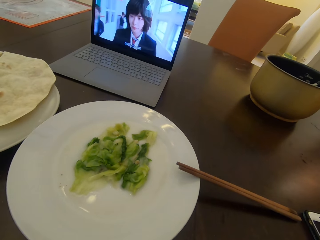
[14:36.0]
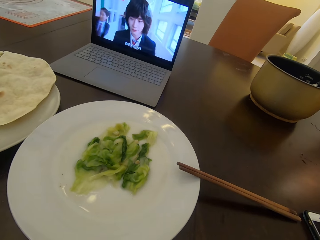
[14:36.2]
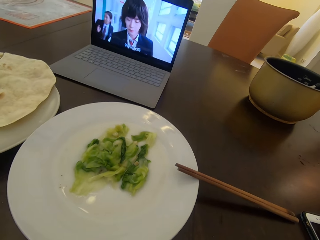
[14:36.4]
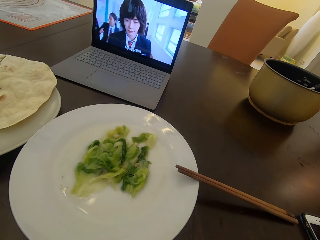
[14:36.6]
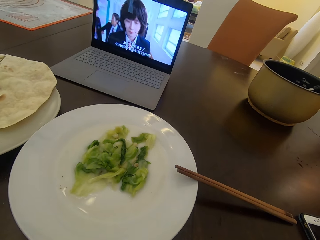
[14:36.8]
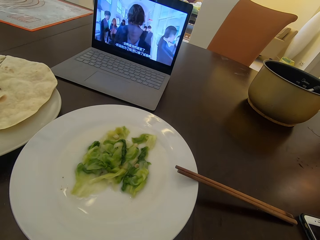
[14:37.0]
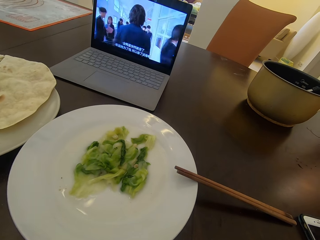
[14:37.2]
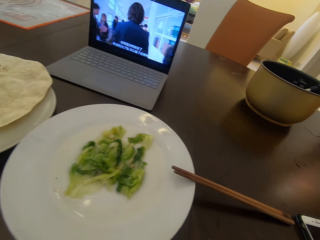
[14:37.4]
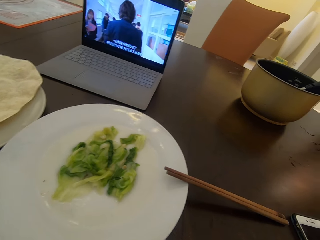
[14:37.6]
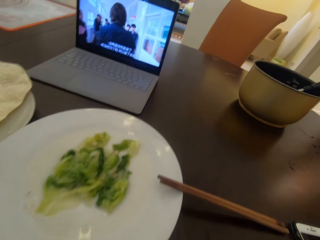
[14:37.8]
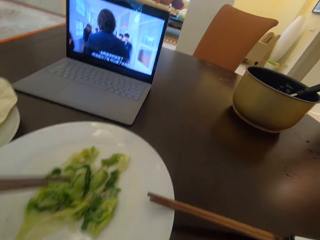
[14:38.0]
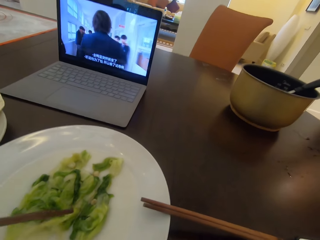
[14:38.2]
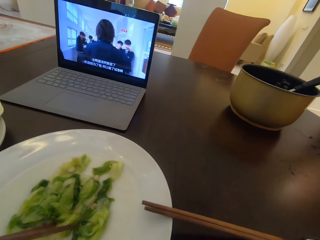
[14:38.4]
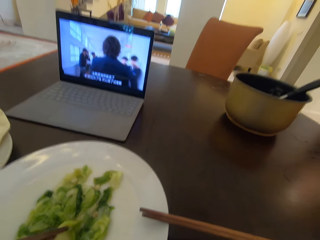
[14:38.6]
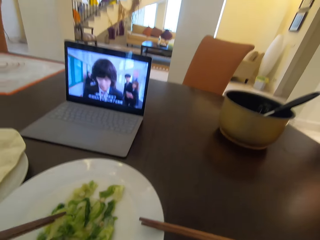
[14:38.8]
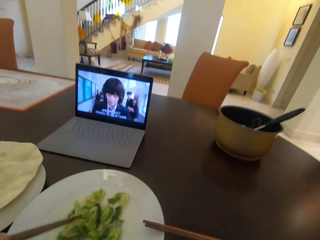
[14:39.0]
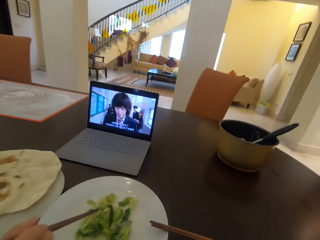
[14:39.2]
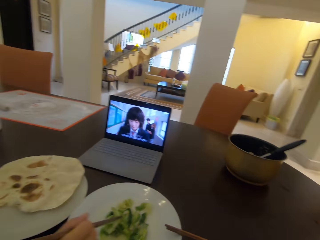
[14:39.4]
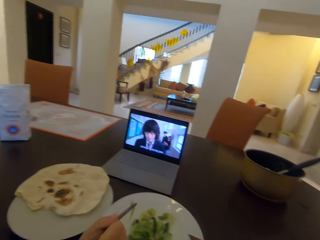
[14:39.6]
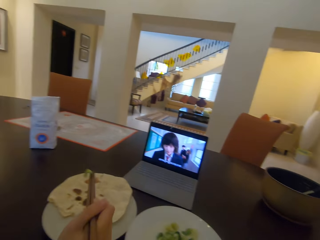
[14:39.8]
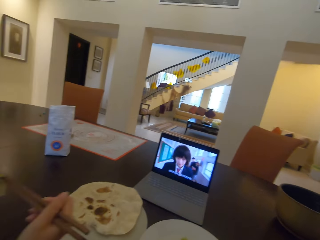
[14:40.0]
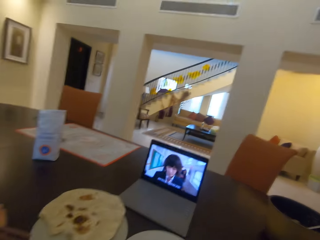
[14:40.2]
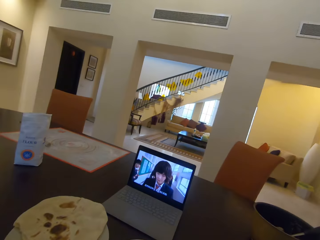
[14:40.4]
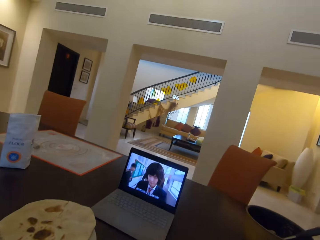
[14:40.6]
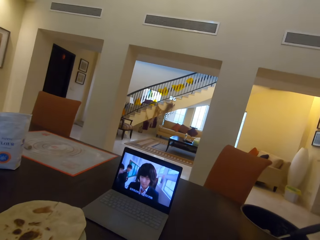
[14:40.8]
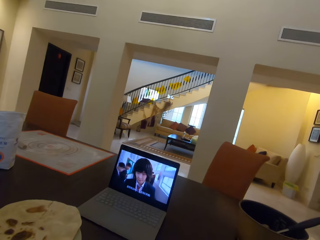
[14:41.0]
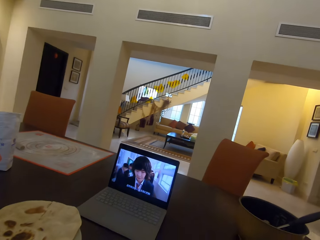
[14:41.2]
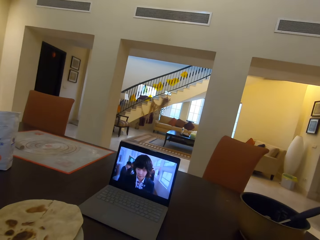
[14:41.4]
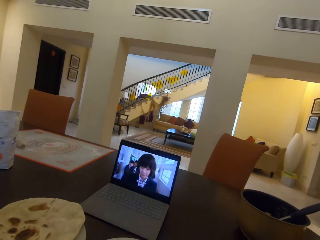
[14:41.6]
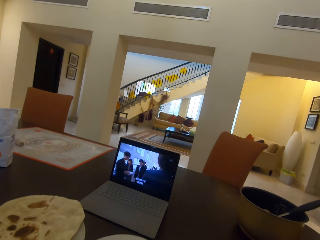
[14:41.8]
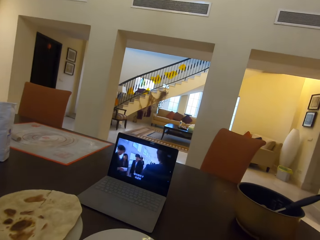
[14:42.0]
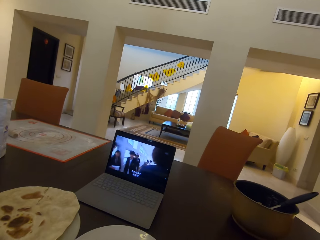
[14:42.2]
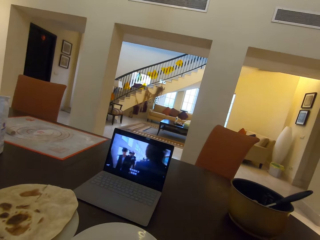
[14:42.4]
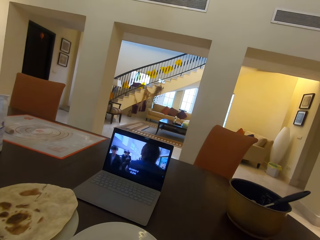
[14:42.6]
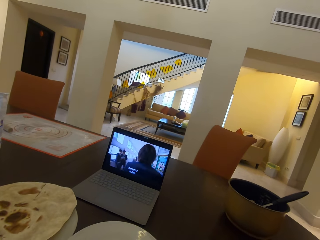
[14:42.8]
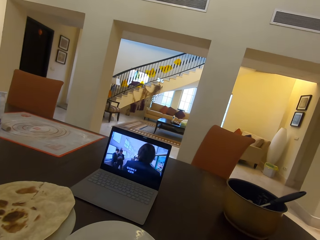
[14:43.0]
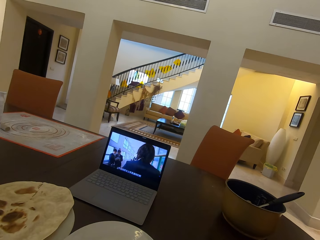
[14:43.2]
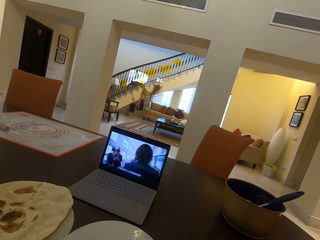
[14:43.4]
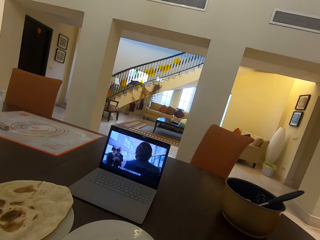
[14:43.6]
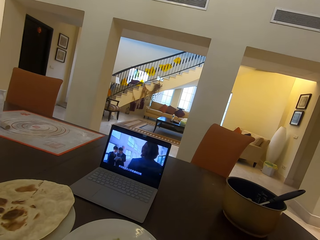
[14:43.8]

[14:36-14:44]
The lady picks salad on a second plate using chopsticks.

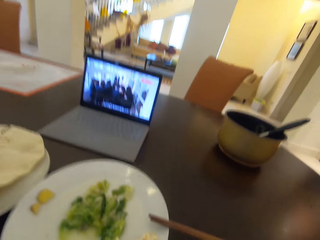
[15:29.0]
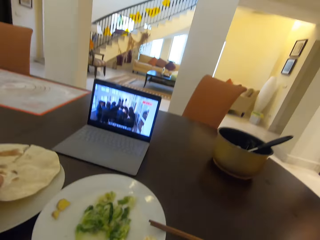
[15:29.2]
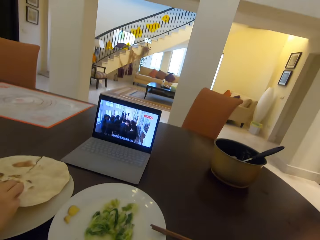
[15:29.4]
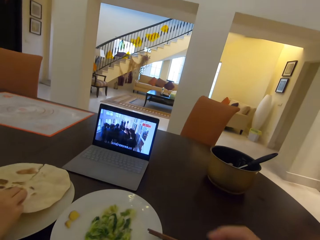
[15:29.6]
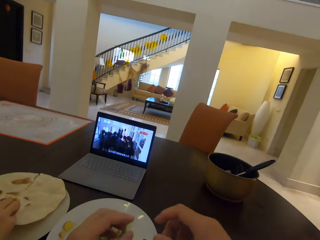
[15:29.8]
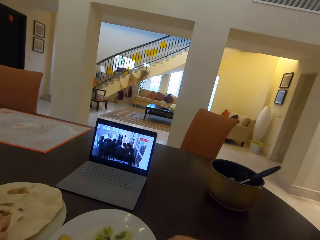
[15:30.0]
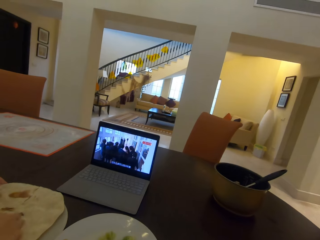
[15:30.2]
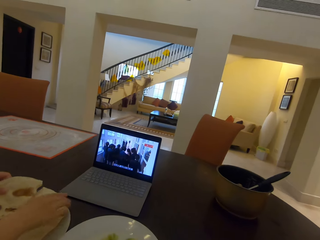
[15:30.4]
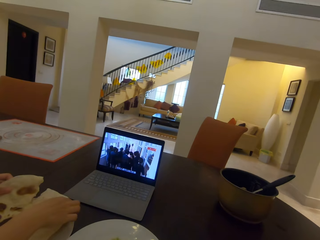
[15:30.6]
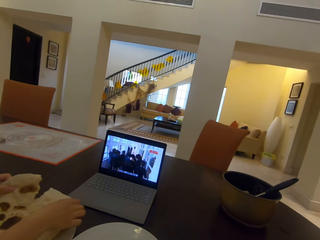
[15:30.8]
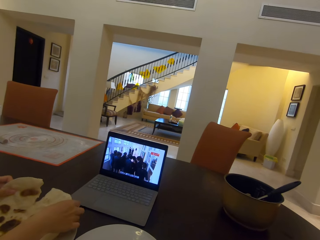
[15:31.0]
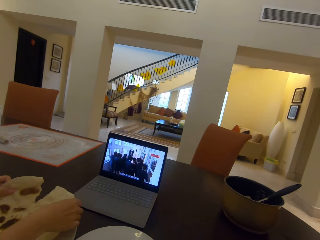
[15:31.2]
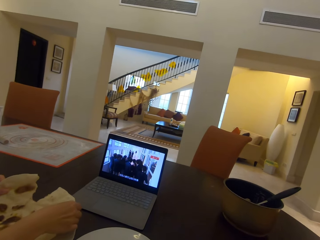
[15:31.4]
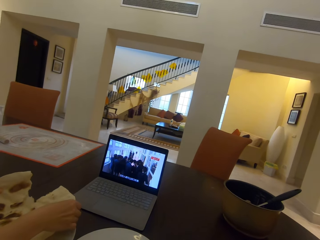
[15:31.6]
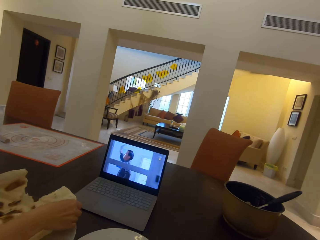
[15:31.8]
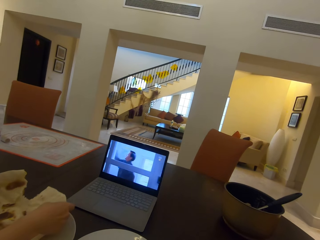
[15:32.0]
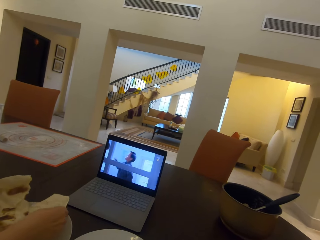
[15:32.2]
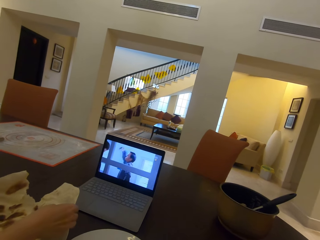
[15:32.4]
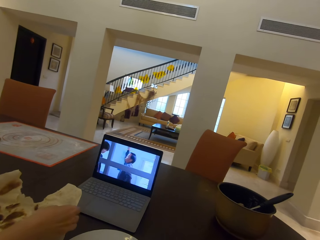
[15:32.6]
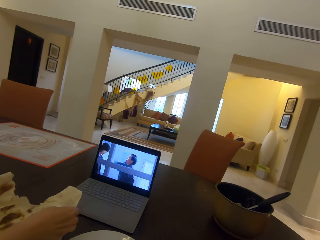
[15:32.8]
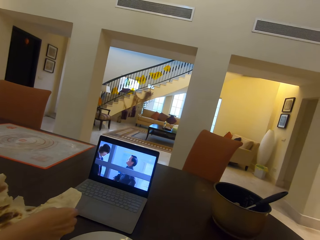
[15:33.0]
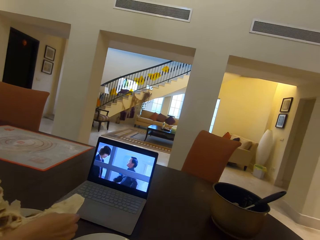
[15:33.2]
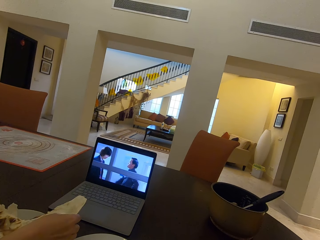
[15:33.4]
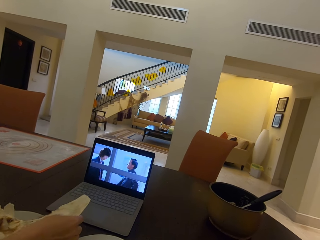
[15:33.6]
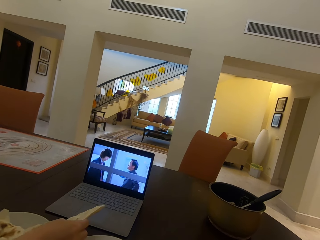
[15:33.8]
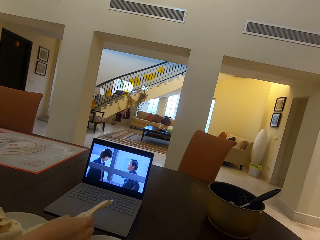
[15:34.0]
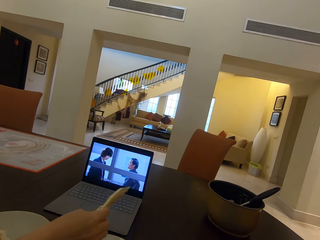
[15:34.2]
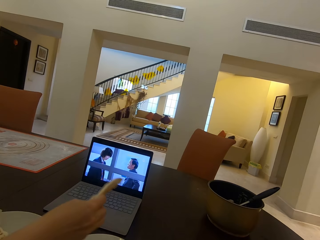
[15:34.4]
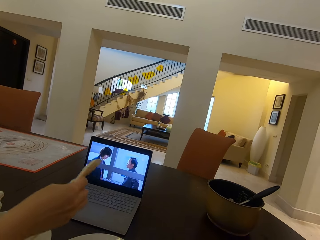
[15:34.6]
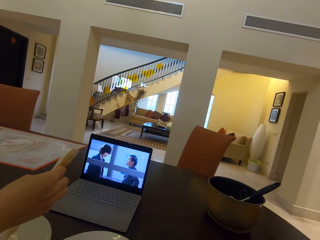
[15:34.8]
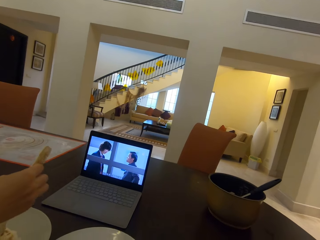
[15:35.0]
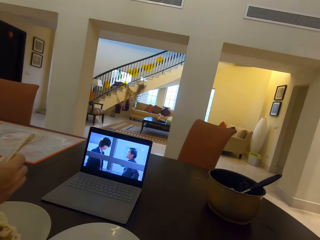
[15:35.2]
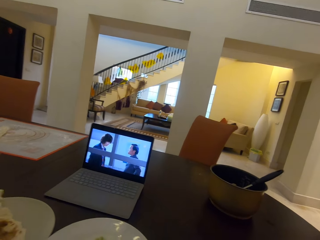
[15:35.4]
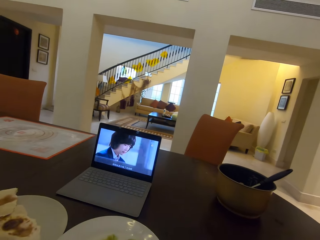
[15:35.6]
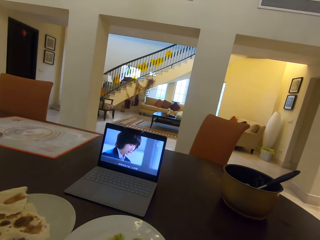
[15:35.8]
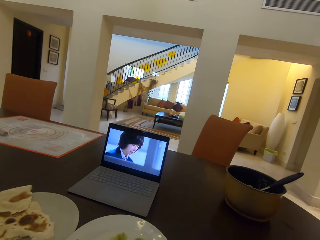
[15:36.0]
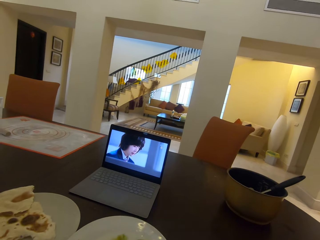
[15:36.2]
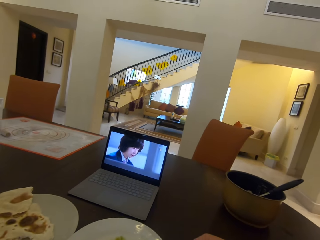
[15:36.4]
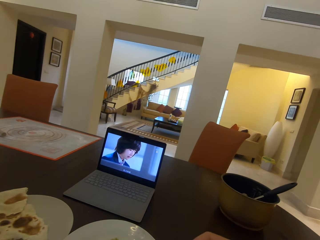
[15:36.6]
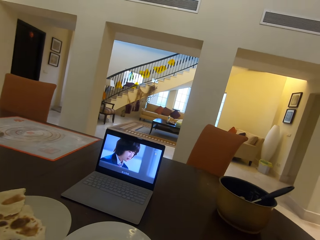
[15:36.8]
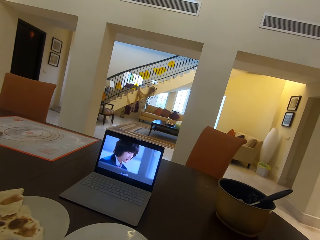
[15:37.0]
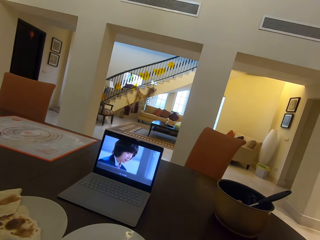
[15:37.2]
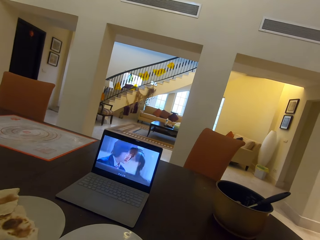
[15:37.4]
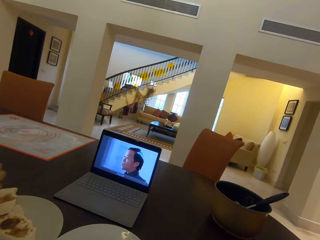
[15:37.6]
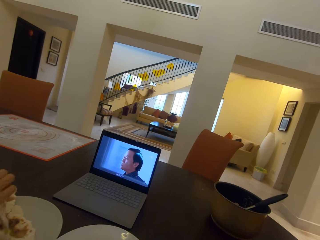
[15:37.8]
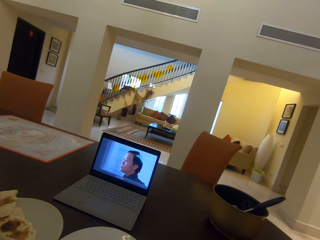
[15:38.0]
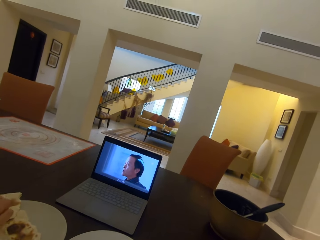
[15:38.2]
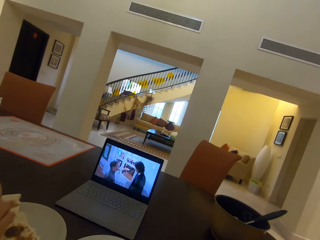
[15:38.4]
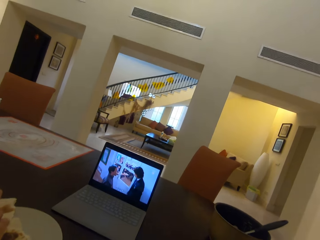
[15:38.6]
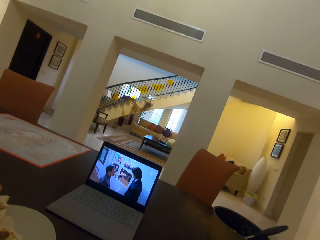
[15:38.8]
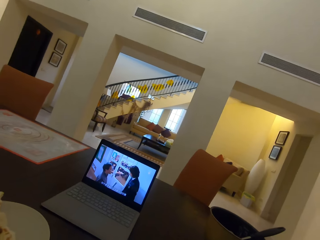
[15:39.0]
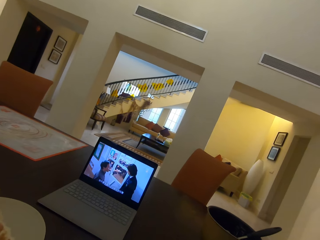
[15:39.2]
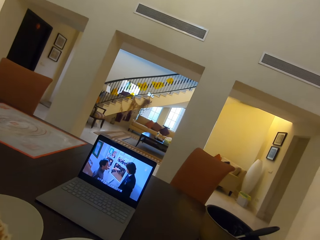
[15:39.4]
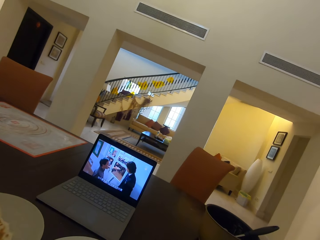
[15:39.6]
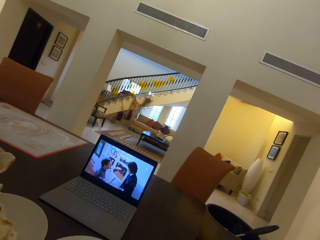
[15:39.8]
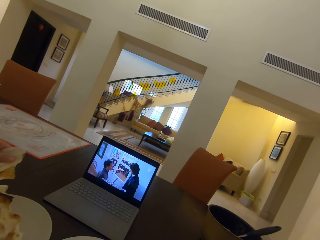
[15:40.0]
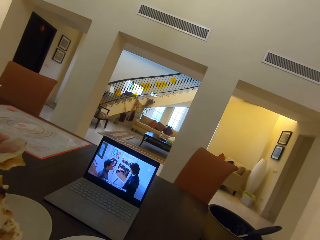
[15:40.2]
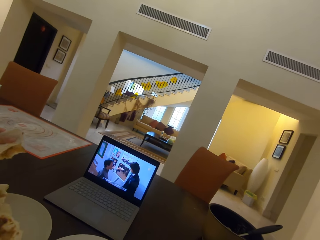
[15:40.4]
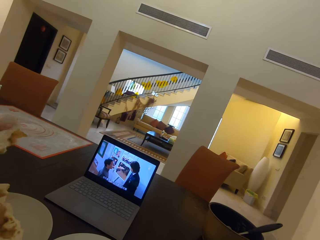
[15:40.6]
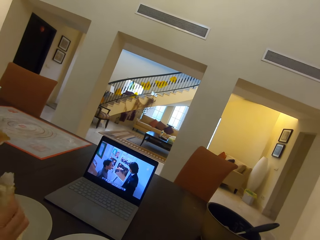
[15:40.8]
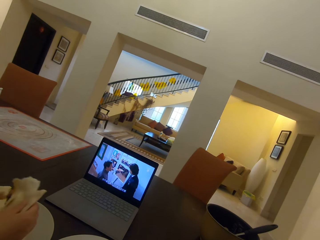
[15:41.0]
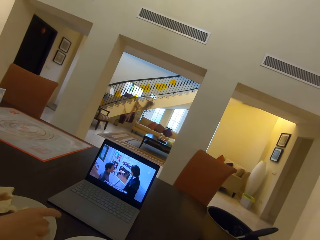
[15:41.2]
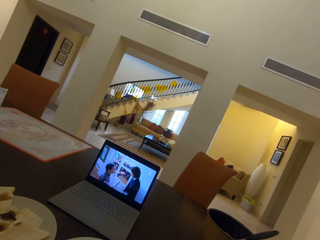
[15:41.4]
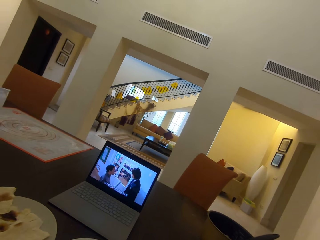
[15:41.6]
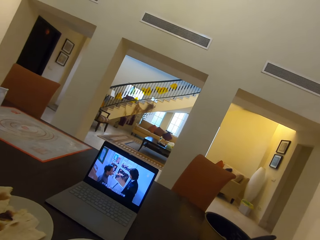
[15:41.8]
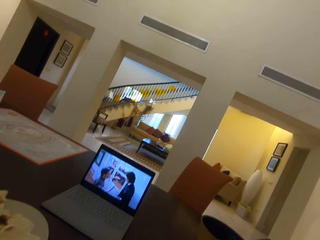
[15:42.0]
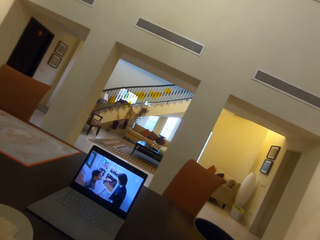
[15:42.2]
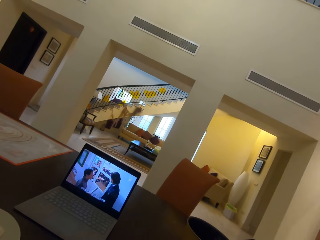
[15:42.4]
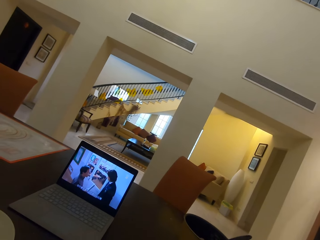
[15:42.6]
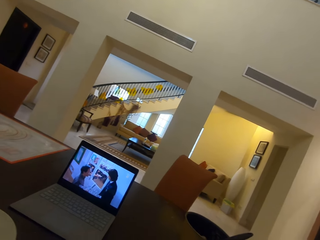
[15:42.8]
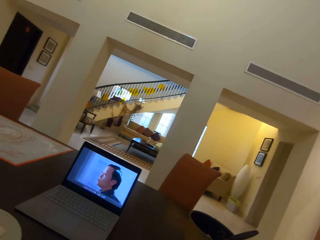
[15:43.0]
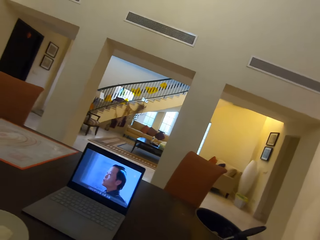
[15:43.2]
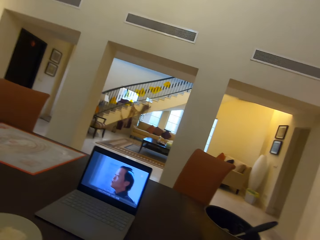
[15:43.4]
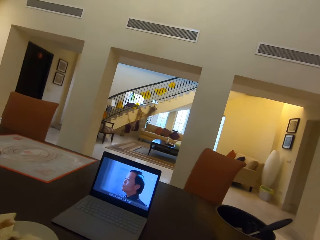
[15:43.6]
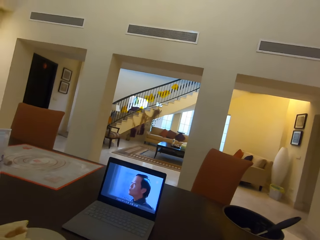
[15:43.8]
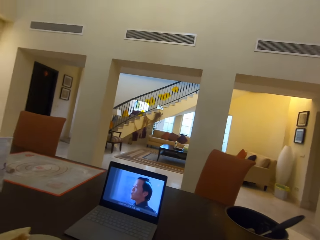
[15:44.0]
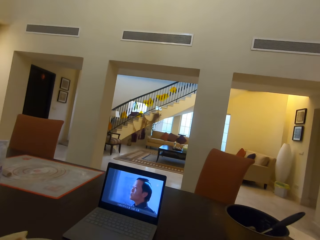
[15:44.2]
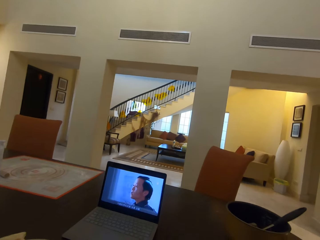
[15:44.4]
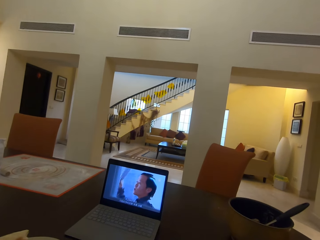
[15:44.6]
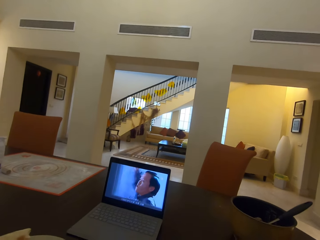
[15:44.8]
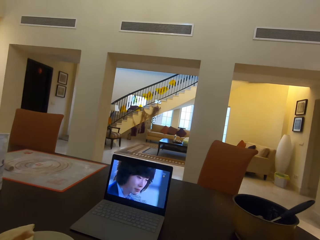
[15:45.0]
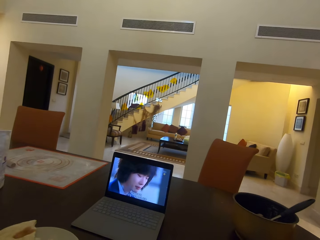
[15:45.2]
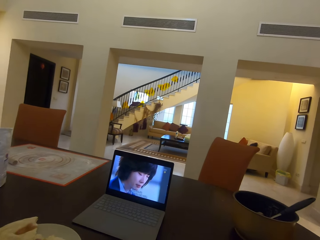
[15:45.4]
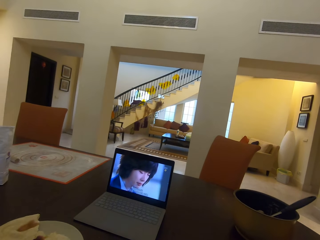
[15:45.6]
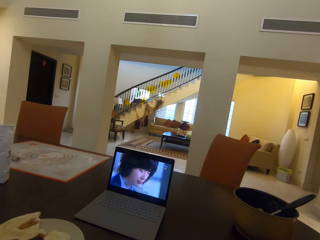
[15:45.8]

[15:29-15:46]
The lady picks roti on a plate. She splits the flat bread on the first plate. She puts the roti on a plate.
